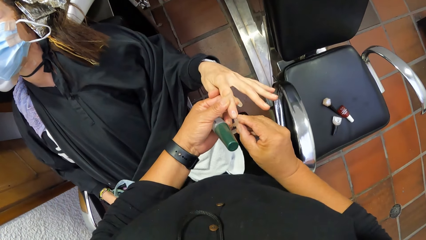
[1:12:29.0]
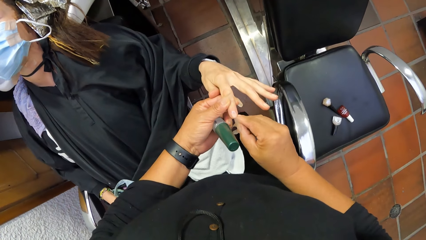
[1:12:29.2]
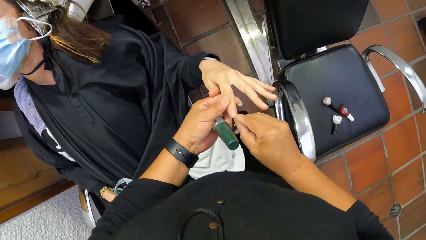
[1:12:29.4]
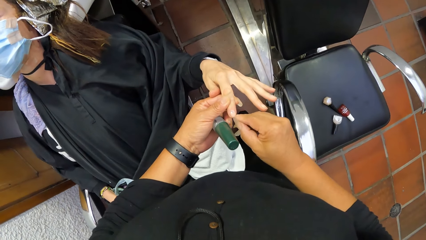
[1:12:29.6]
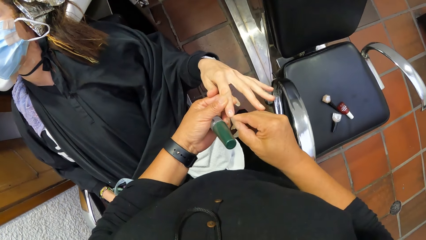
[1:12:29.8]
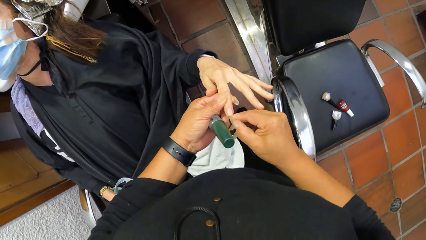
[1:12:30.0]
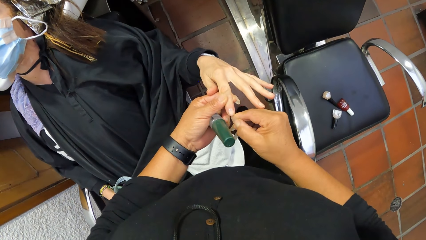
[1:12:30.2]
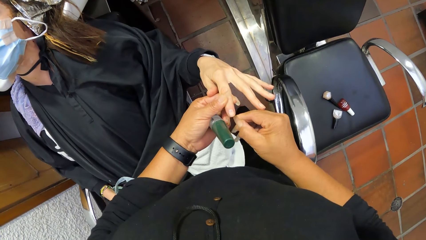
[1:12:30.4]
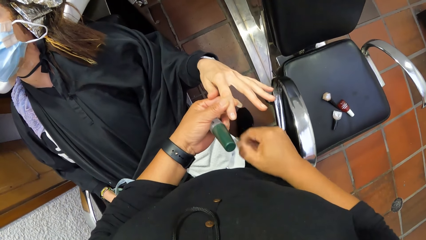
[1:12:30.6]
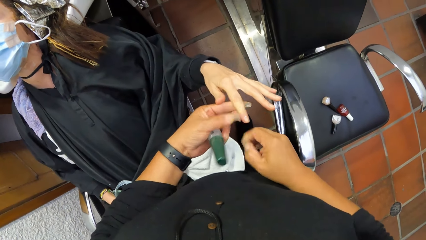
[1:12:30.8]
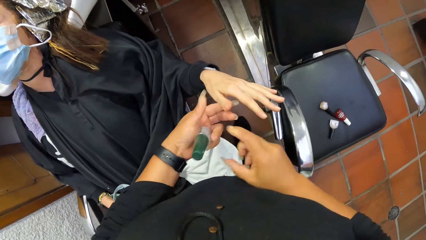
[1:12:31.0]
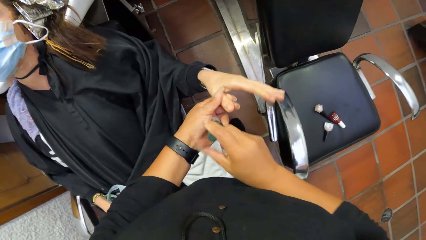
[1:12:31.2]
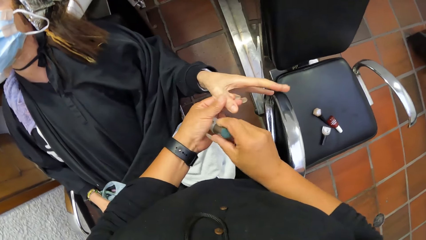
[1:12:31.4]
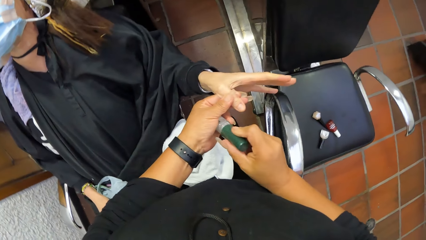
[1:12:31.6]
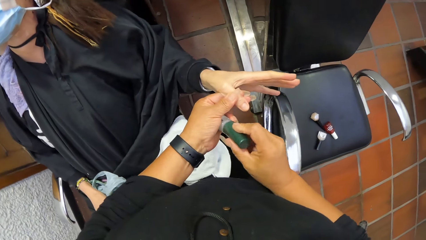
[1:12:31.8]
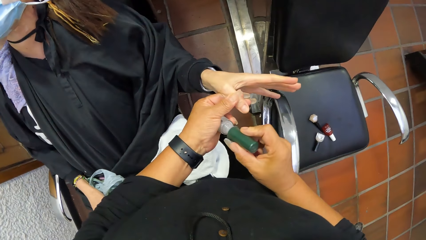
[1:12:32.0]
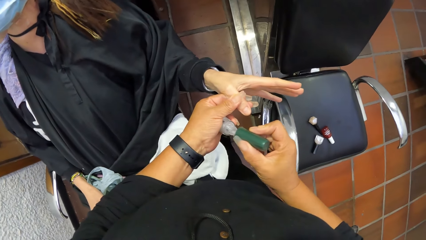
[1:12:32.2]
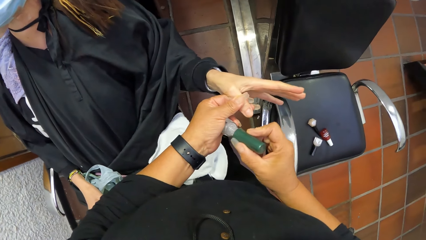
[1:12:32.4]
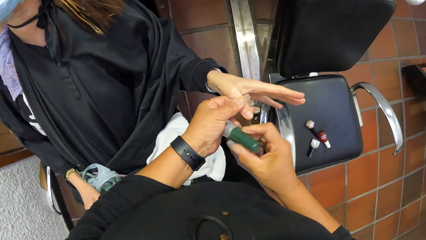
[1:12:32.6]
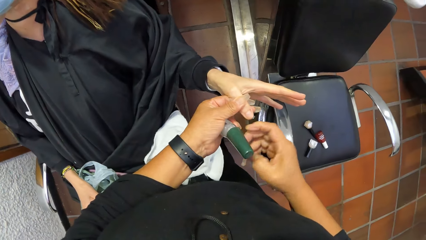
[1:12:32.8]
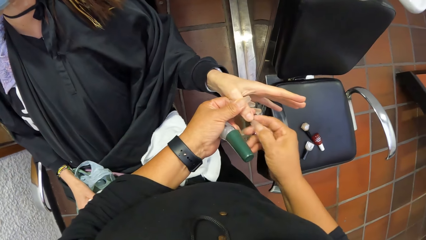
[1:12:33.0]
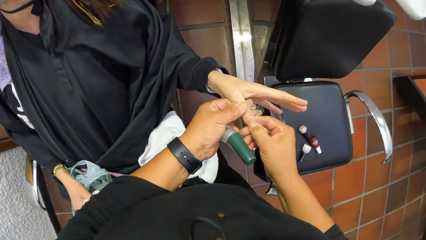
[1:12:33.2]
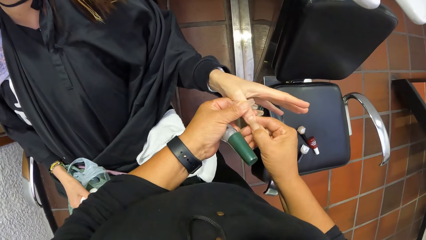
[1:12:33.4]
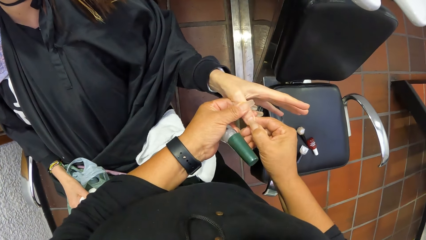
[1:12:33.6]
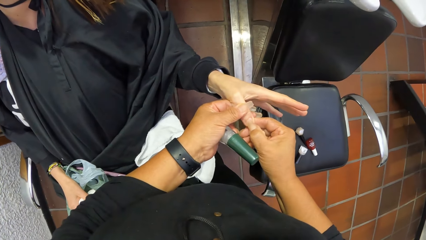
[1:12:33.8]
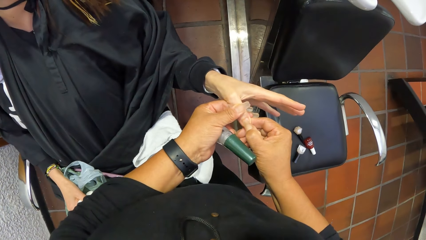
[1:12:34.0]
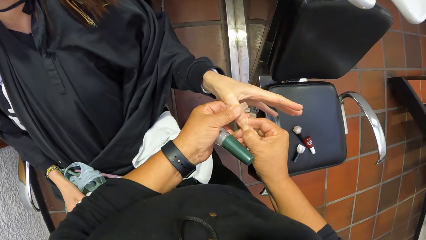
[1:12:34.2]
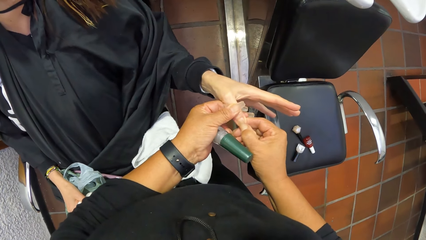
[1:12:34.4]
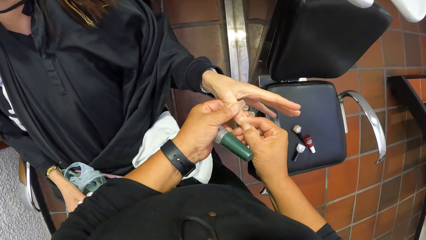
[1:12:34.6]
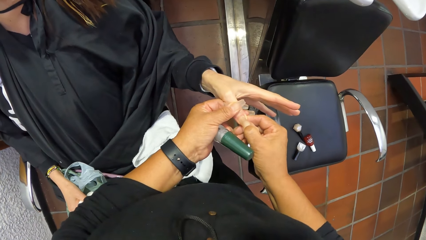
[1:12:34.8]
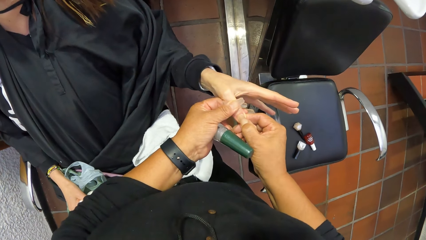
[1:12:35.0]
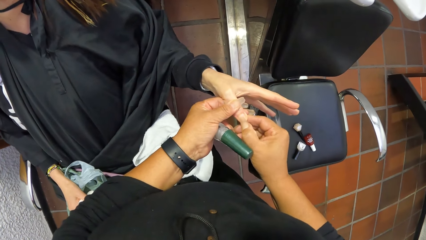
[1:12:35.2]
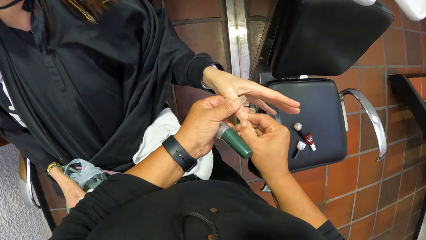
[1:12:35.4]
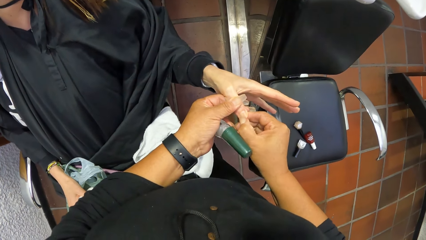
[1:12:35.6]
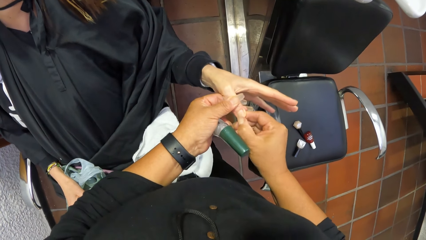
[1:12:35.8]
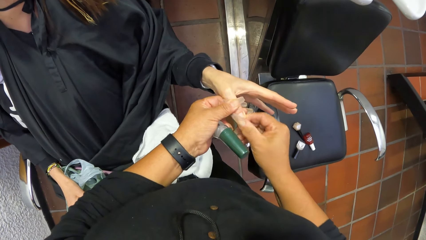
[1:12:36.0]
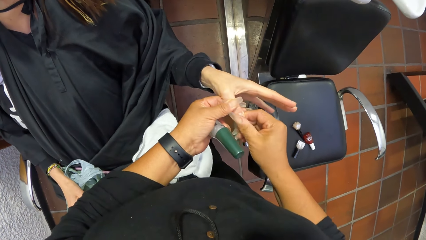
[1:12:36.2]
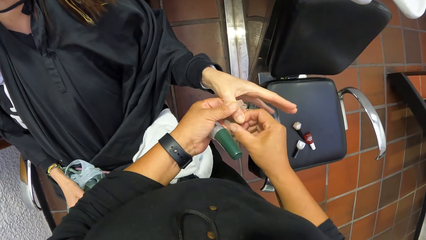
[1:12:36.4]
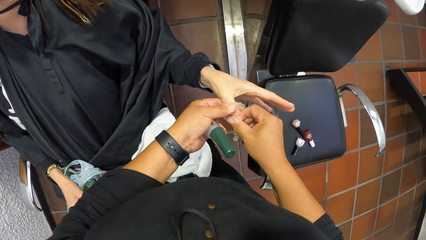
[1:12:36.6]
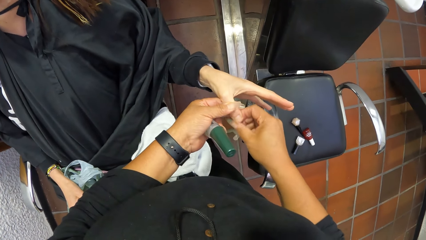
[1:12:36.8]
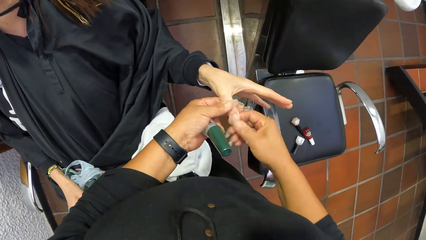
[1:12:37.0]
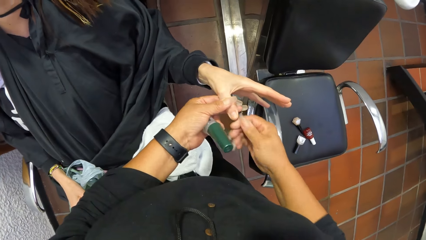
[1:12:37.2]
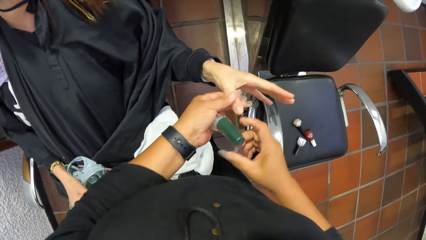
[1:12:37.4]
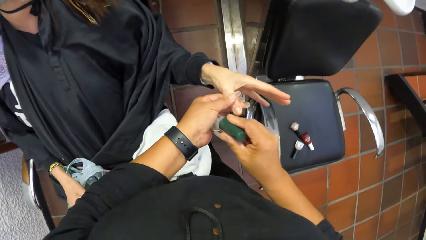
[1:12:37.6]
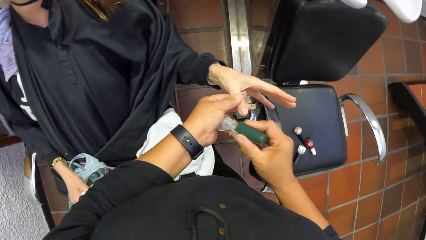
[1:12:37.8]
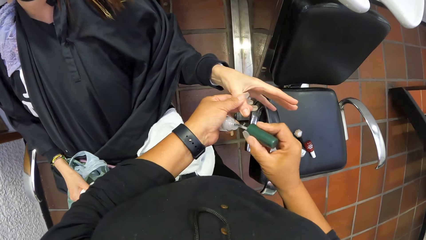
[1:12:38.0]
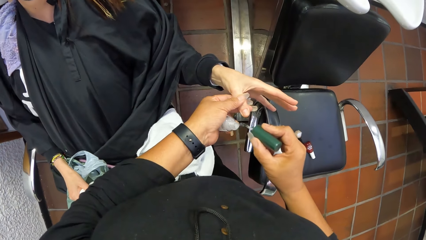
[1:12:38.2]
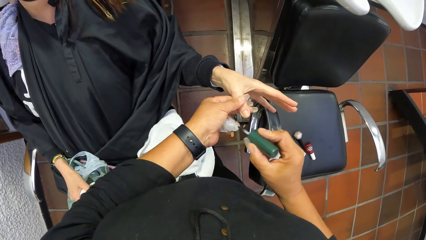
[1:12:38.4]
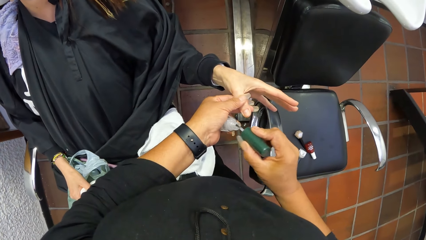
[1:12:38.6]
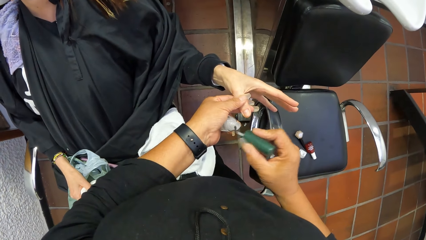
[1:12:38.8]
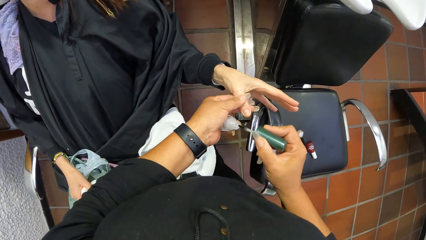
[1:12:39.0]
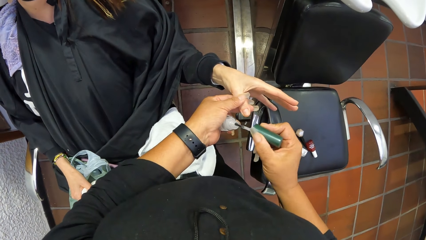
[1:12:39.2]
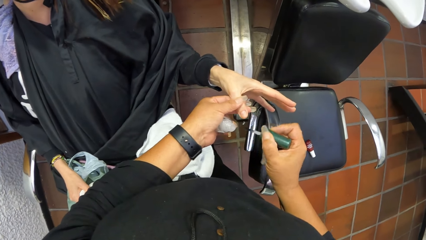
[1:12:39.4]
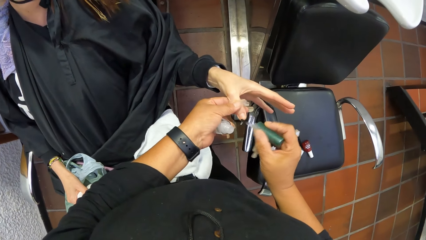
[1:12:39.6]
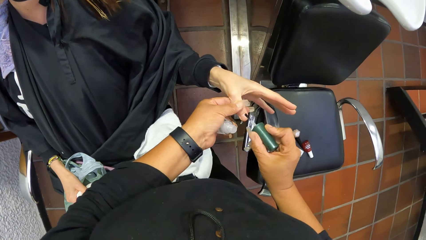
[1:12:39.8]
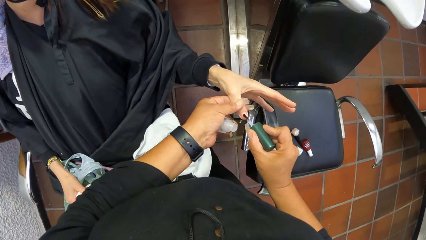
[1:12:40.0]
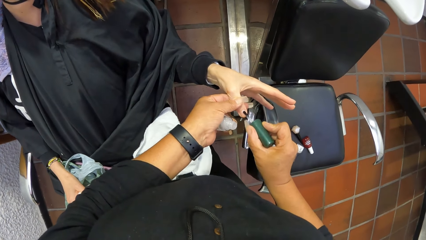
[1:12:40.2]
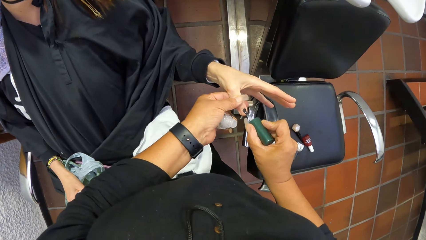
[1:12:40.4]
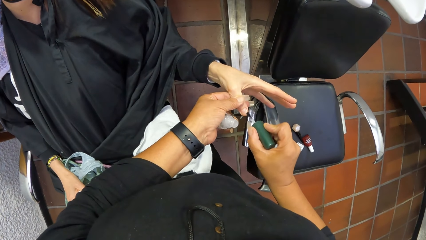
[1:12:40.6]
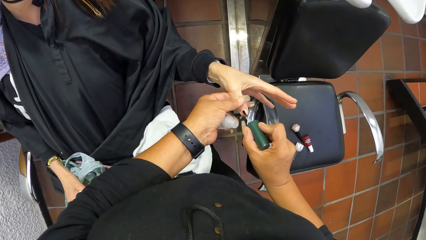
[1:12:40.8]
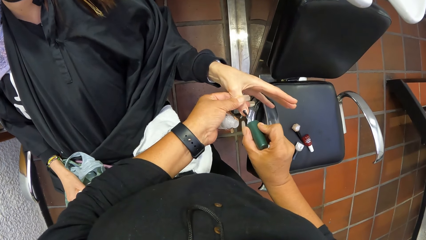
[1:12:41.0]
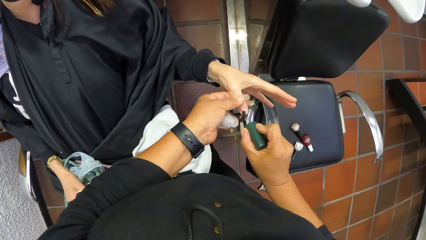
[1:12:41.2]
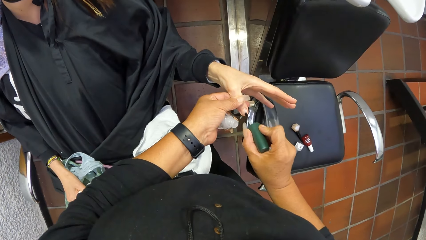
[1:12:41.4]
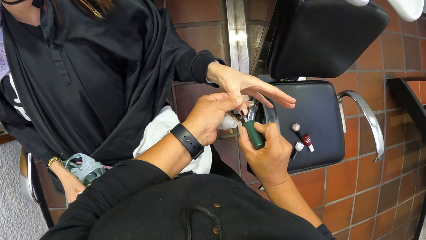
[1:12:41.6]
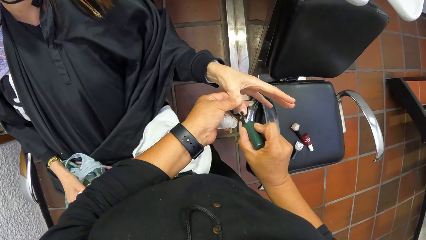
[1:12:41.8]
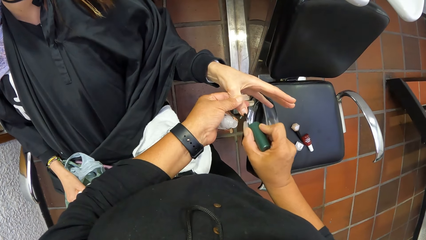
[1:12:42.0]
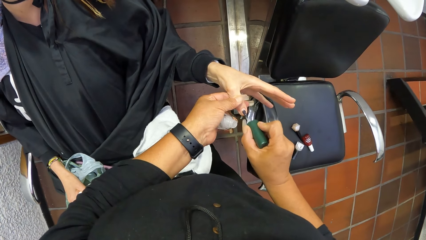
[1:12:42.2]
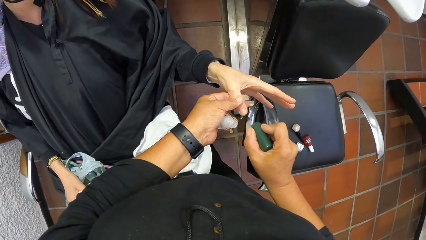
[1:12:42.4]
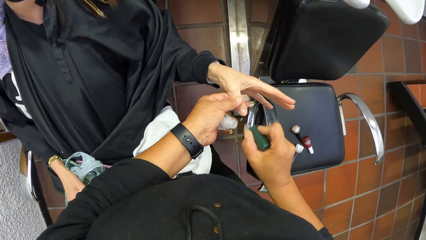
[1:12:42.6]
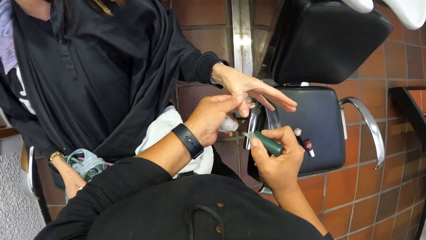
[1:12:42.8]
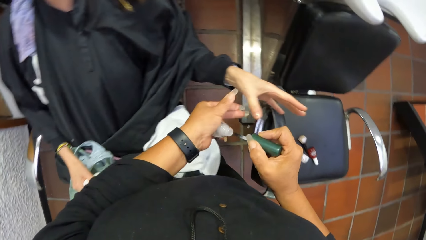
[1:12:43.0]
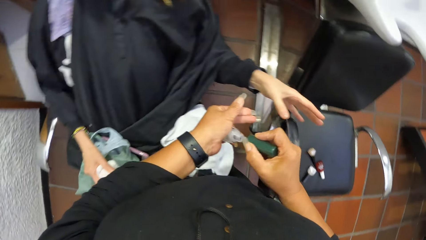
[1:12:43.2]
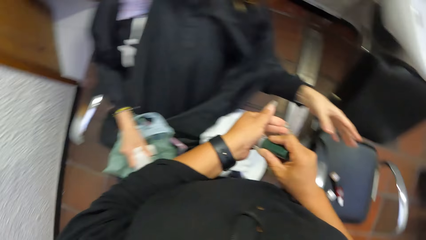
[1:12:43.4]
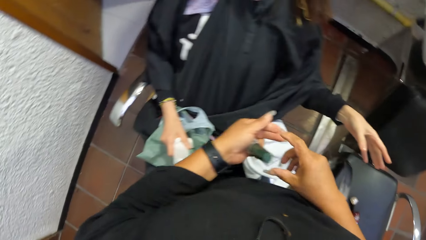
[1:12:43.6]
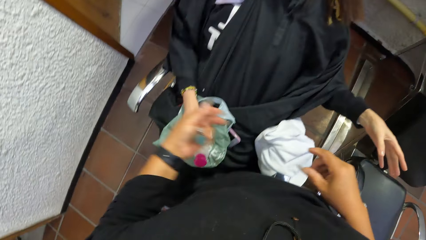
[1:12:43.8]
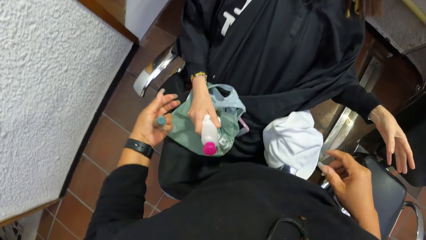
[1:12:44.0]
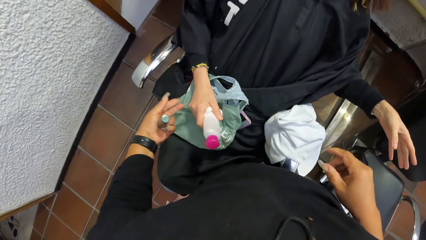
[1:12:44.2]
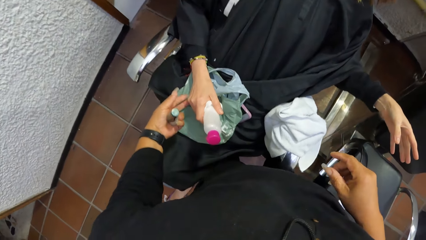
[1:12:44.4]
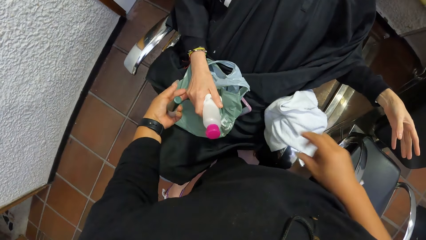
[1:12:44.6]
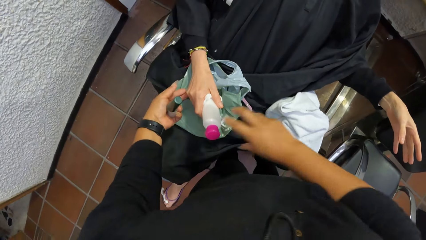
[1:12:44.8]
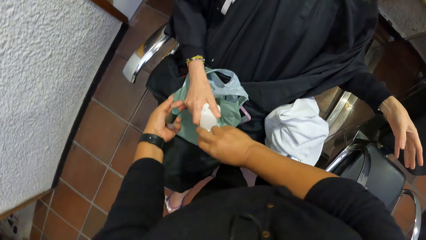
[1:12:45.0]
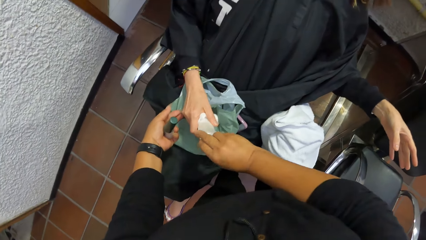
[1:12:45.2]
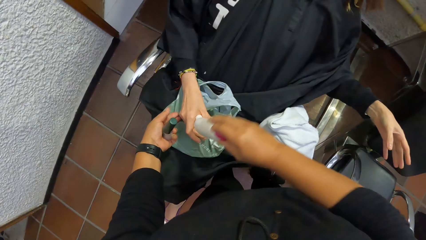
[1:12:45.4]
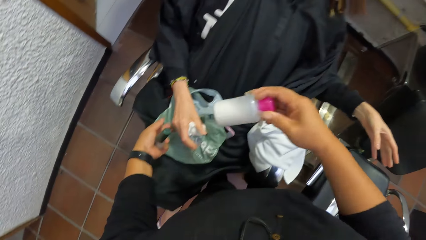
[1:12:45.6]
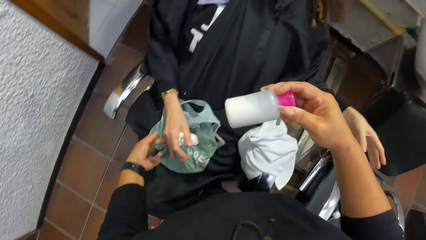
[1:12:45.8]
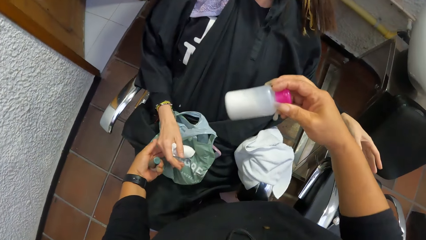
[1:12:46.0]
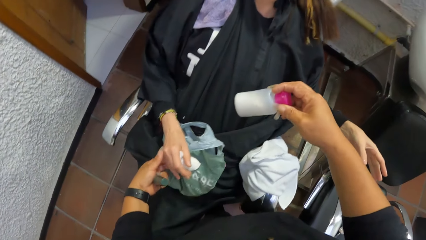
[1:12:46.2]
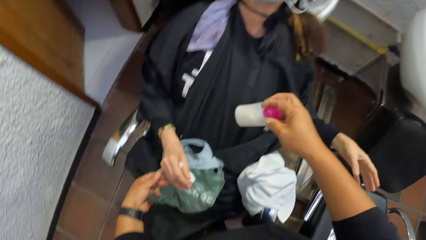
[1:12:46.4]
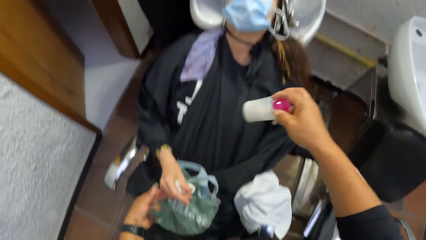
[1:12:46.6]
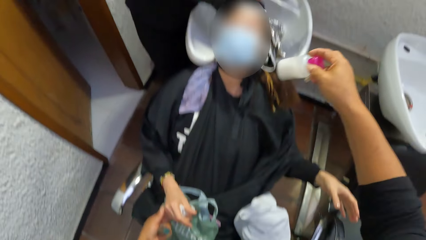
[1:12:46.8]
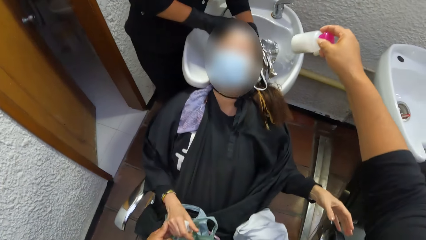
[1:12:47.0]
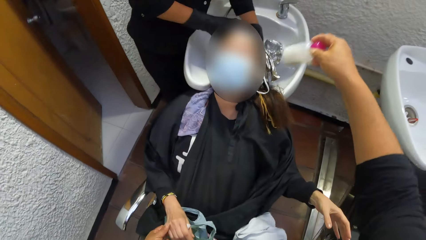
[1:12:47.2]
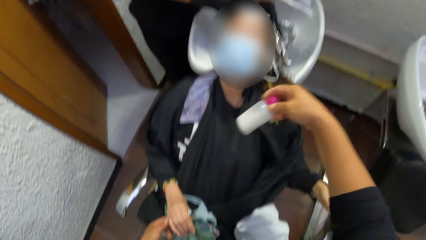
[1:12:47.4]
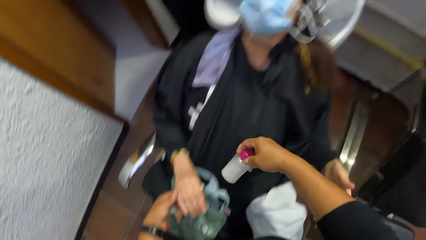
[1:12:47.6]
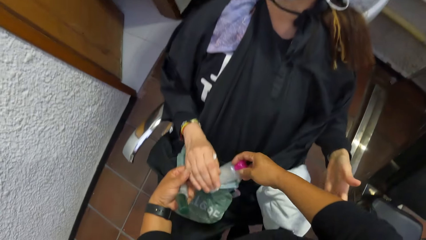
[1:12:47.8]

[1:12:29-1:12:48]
The camera wearer holds the nail polish brush from the nail polish container with her right hand. She wipes a finger of the woman with her right hand. She removes part of the nail polish on the edge of the woman's fingernail. She removes the nail polish brush from the nail polish container with her right hand. She applies the nail polish to the left finger of the woman with the nail polish brush in her right hand. She puts the nail polish brush in her right hand into the nail polish container in her left hand. She takes a container or bottle from the right hand of the woman with her right hand. She holds the bottle in the woman's hand.
